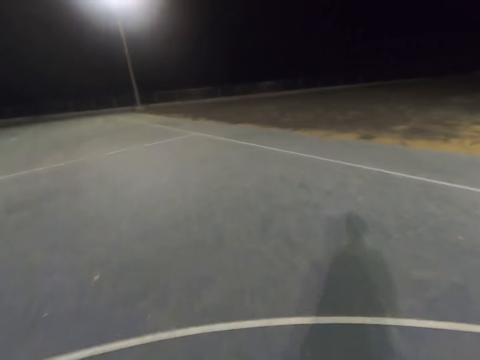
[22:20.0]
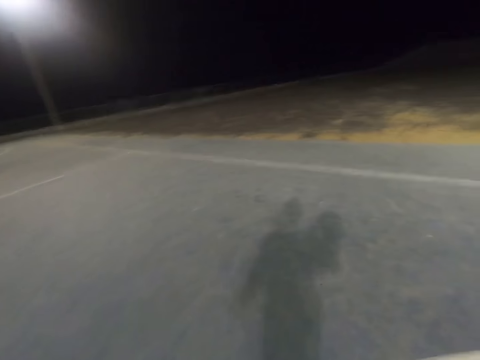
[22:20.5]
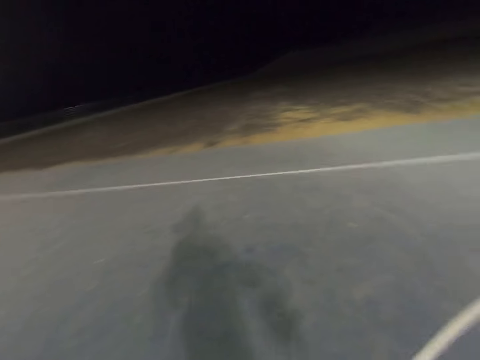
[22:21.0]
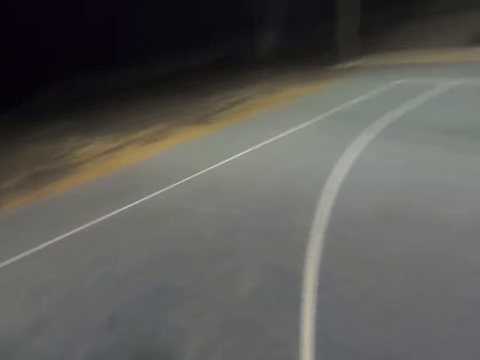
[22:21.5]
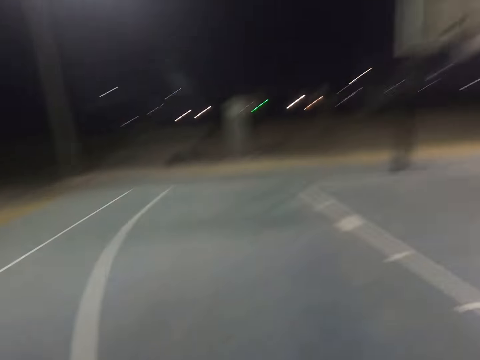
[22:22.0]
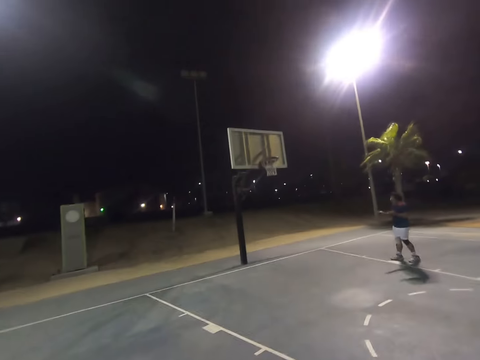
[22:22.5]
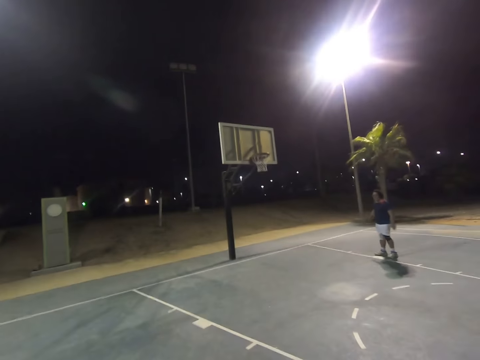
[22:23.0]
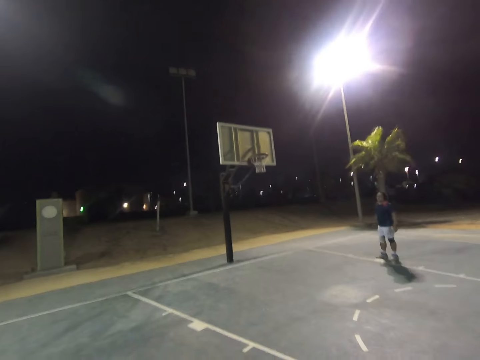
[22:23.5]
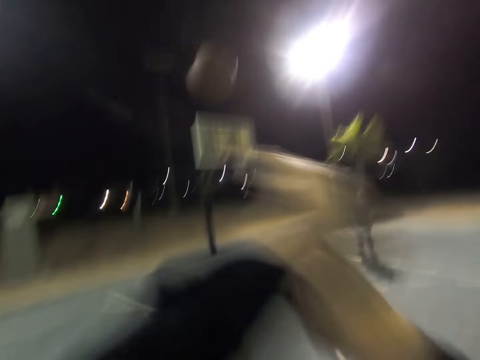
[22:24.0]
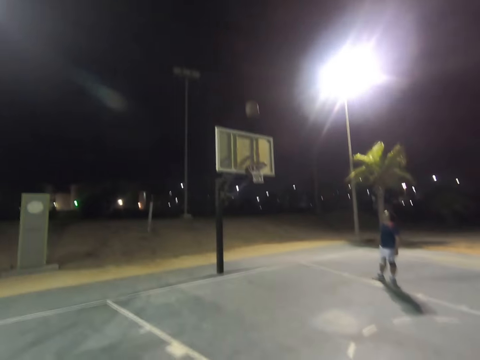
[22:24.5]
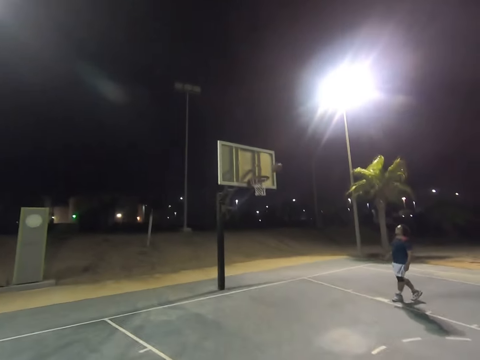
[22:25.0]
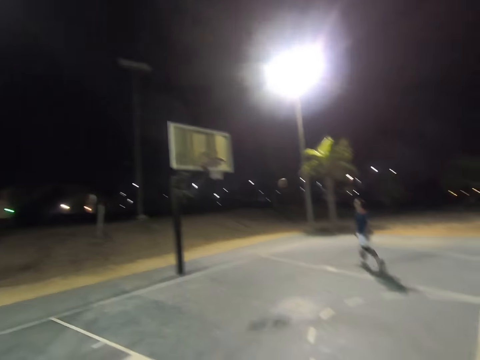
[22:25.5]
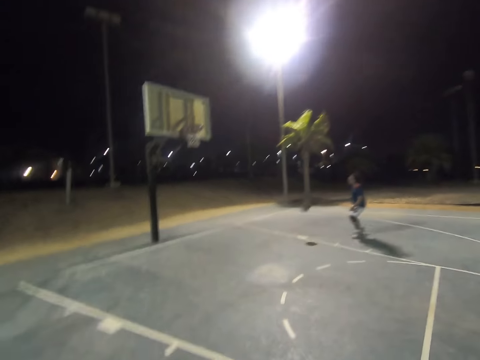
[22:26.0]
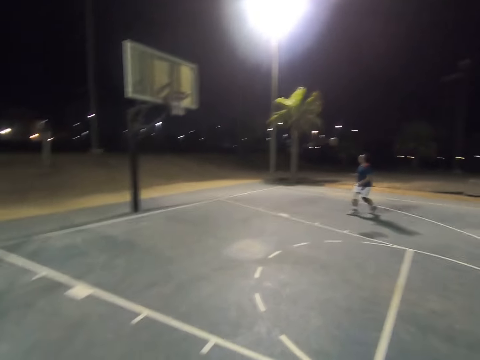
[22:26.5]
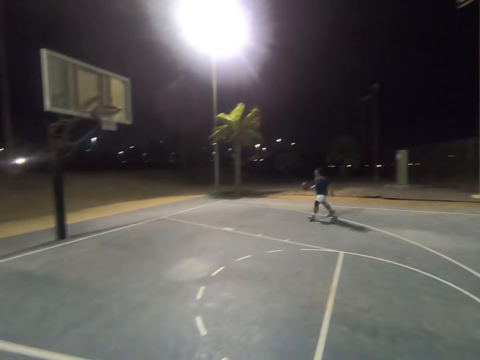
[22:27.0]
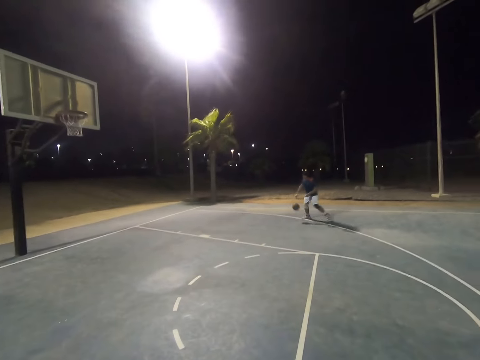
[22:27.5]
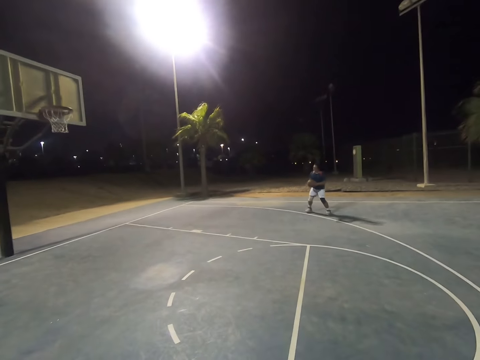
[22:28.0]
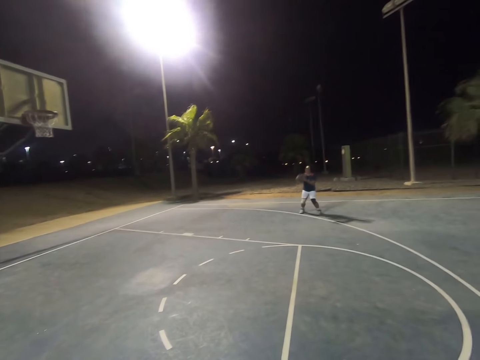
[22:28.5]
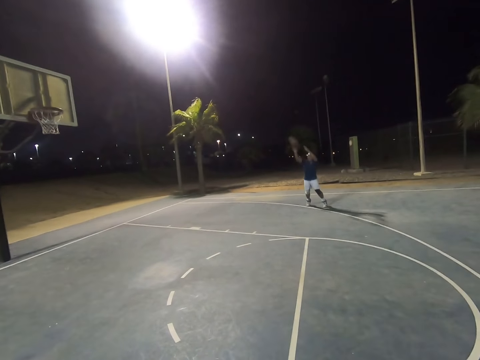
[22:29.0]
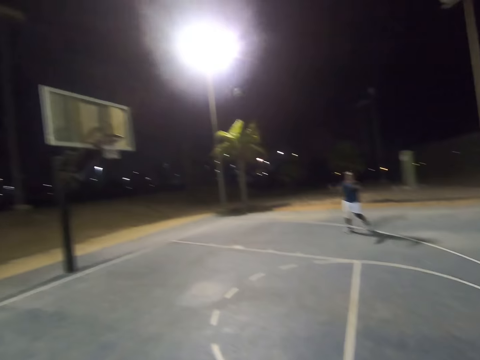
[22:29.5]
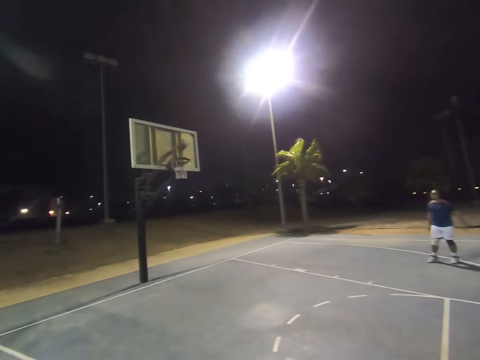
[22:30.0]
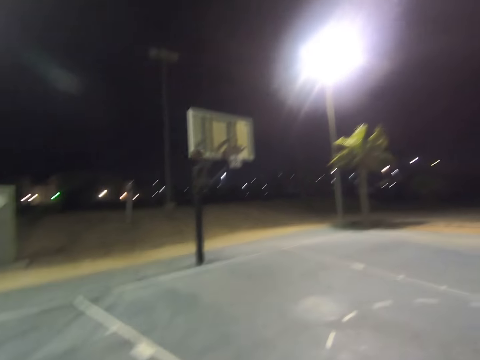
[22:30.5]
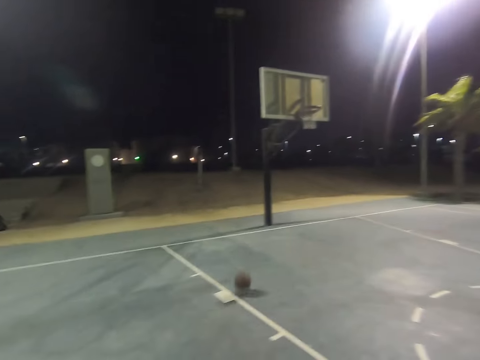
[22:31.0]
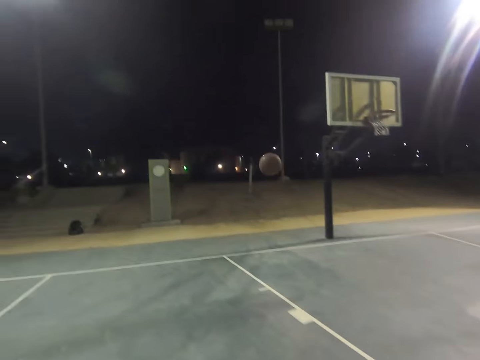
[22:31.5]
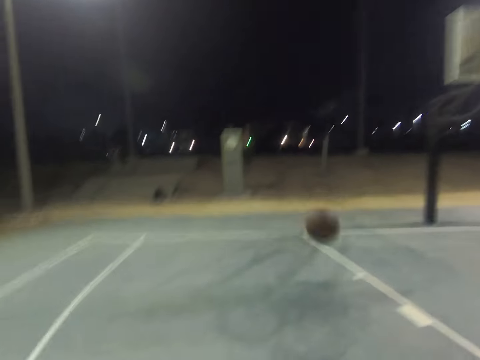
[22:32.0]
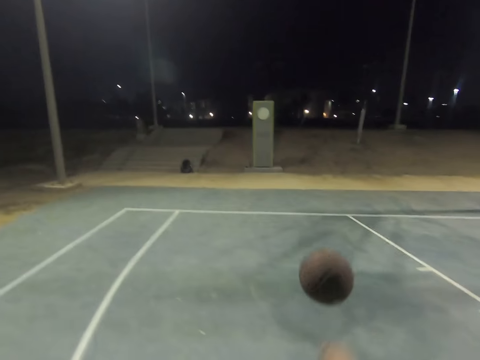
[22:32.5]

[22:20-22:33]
The camera wearer throws the ball to the hoop. A man catches the ball and throws the ball to the hoop.

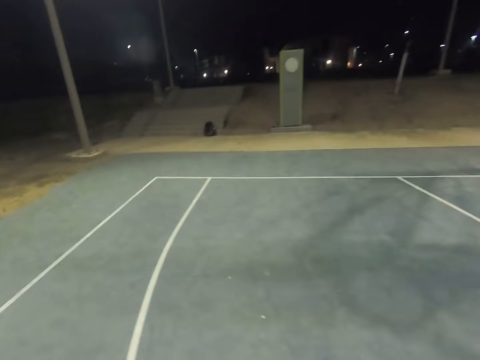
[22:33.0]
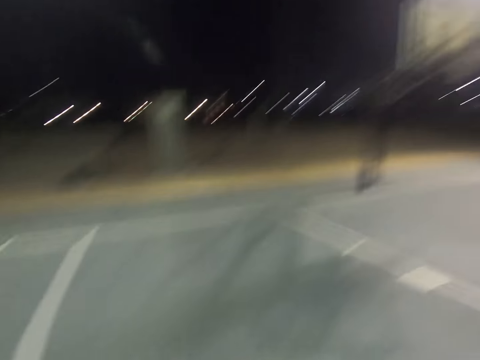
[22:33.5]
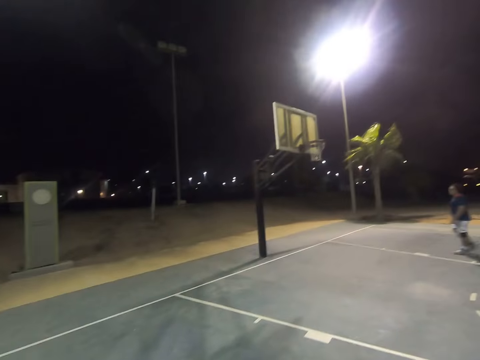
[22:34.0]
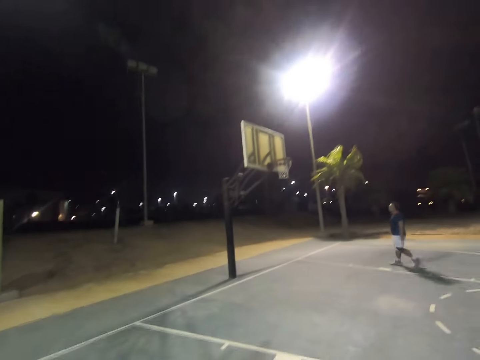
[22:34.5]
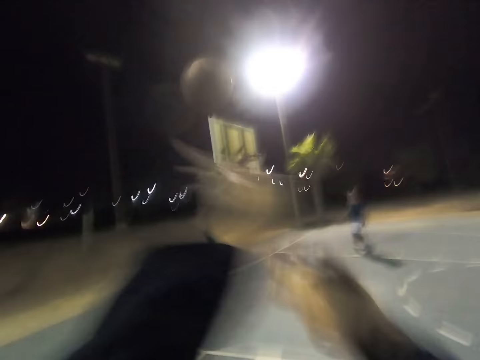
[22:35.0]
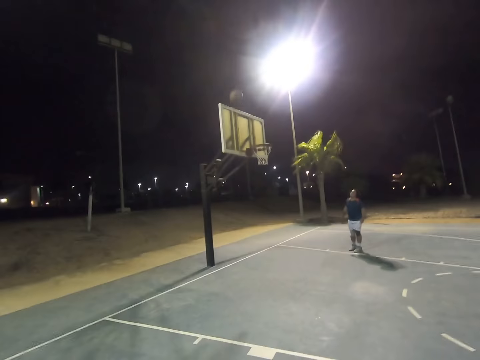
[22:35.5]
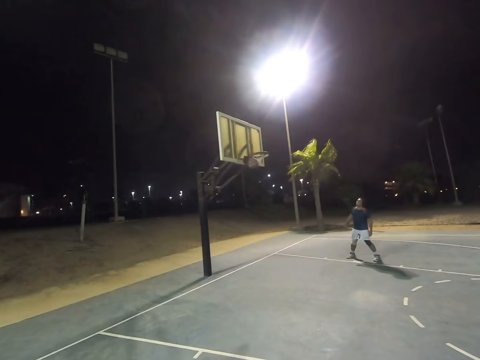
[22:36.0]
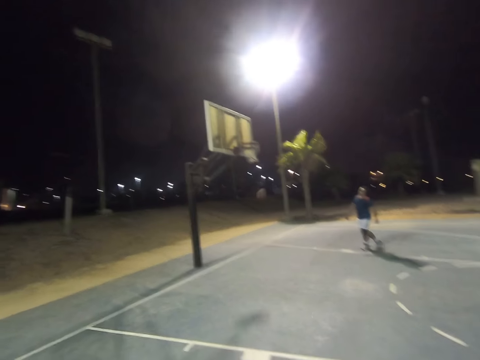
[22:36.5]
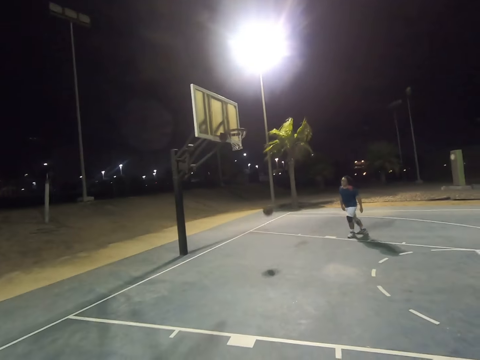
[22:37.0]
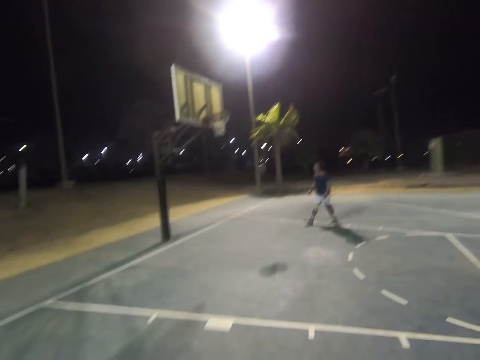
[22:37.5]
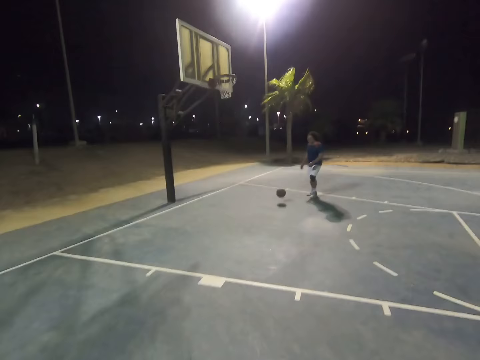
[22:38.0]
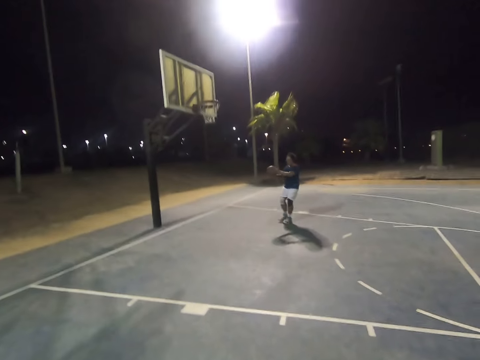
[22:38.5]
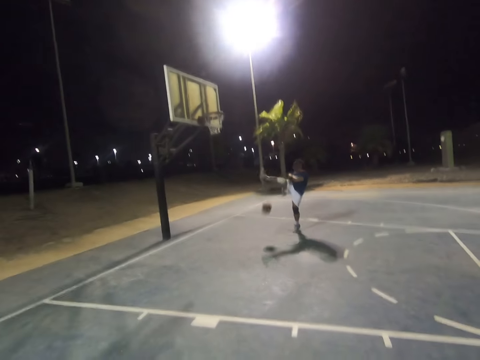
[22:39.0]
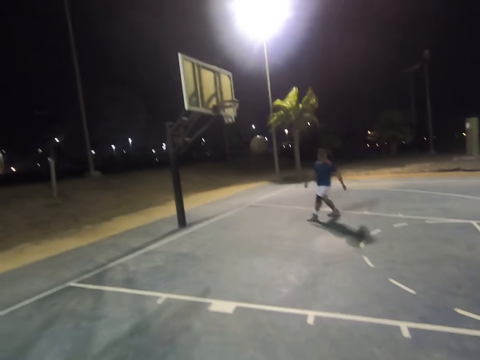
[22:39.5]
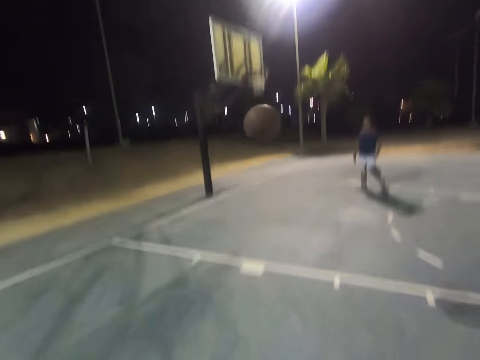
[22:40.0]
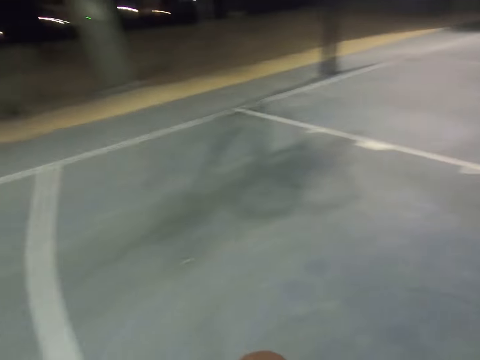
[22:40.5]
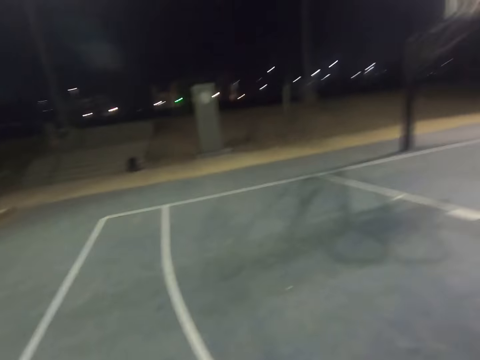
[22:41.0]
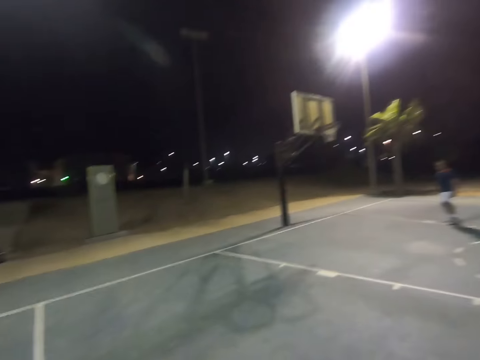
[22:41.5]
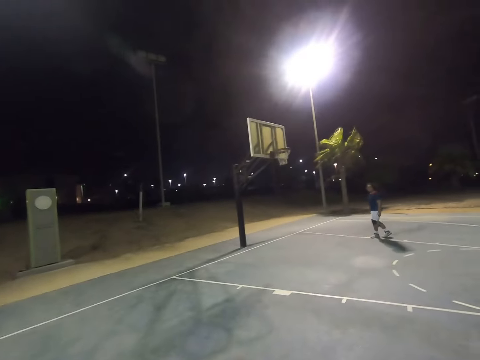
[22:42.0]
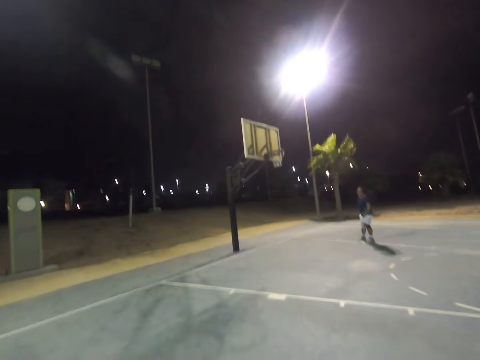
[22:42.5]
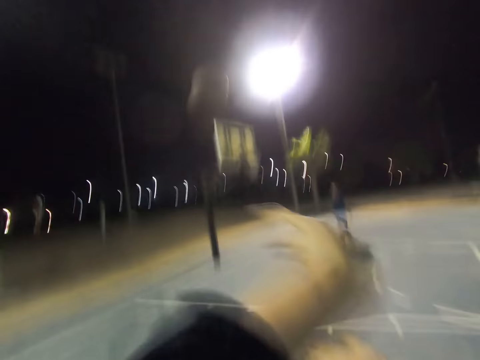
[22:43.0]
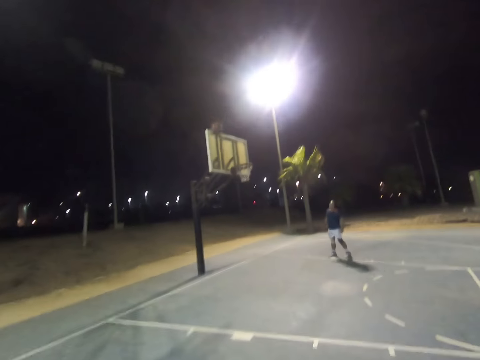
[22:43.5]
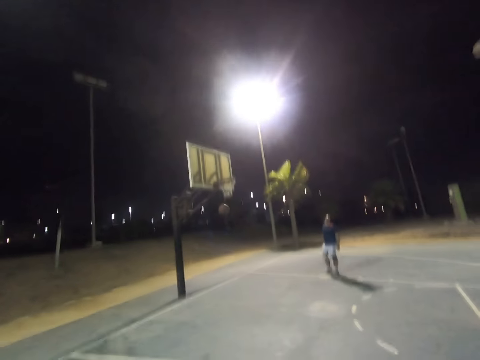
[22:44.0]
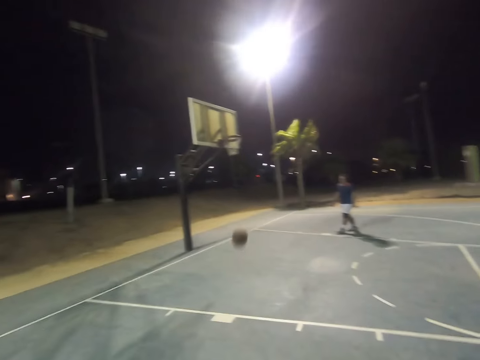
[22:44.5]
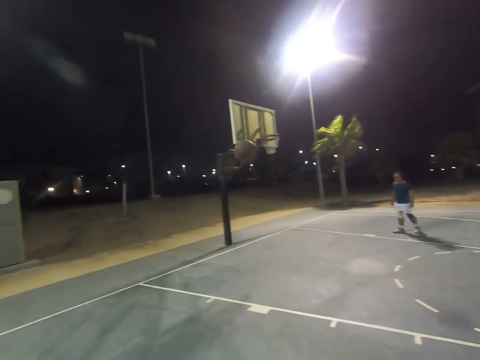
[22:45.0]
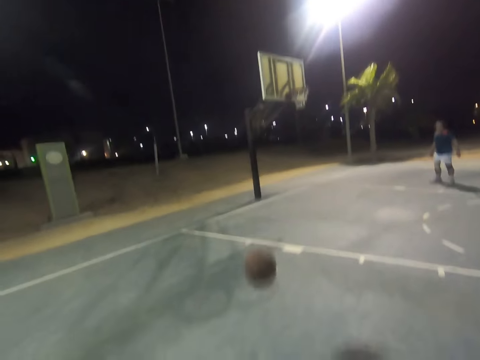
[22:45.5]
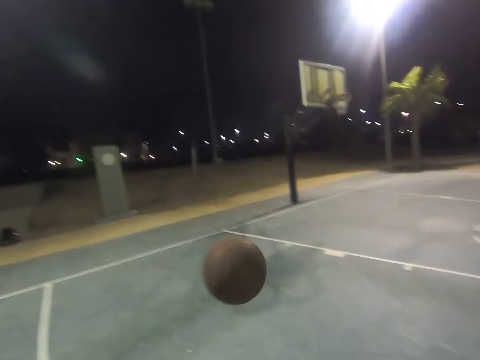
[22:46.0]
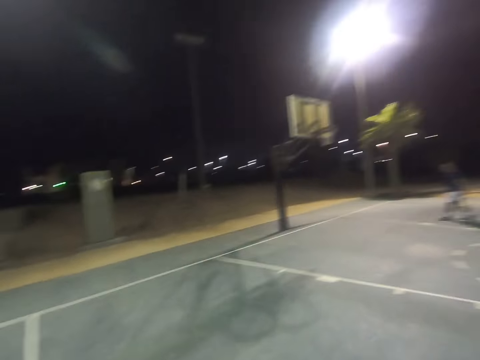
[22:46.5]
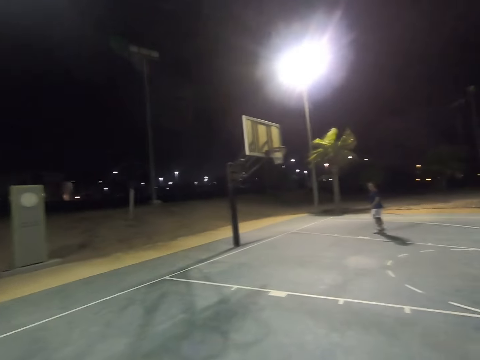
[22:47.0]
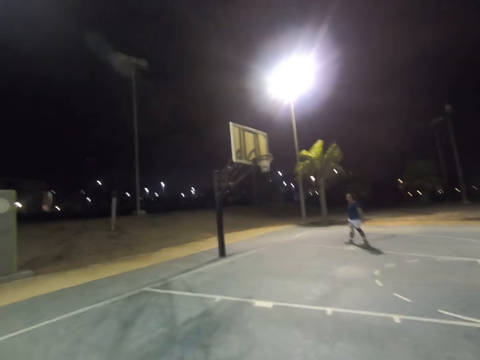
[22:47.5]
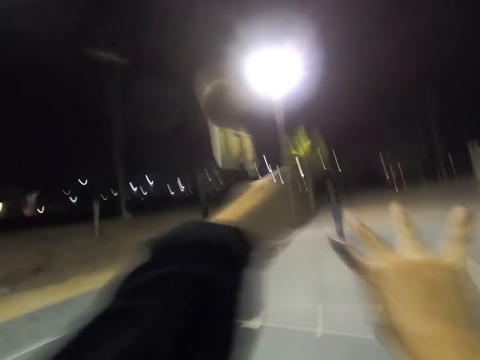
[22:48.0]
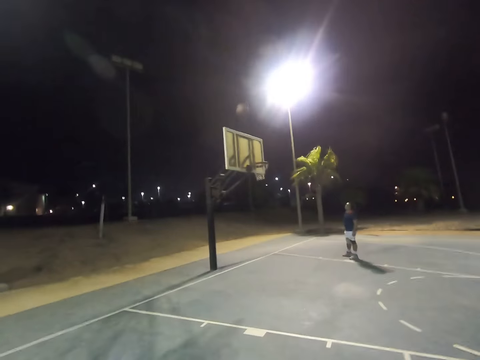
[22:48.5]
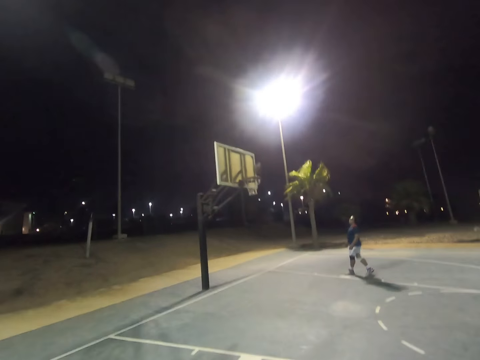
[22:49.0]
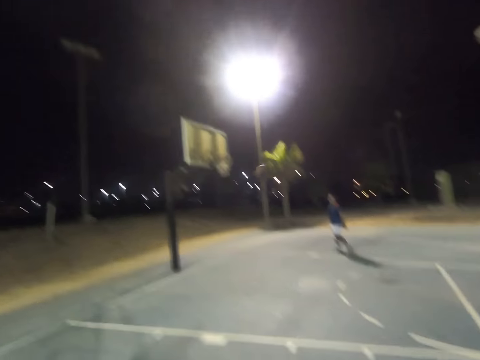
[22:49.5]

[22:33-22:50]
The camera wearer throws the ball to the hoop. A man throws the ball to the camera wearer. The camera wearer throws the ball to the hoop. They catch the basketball, look at the man, and throw the basketball at the basket.
